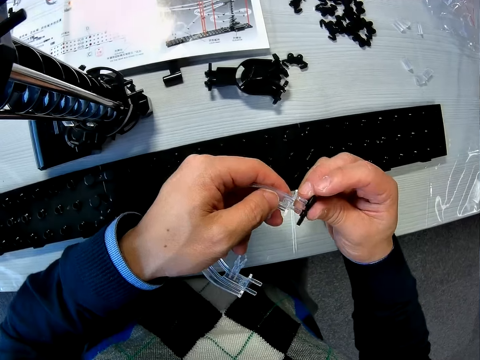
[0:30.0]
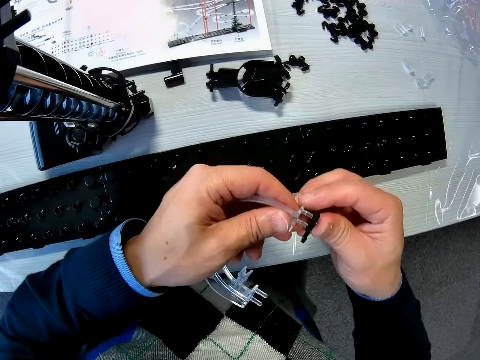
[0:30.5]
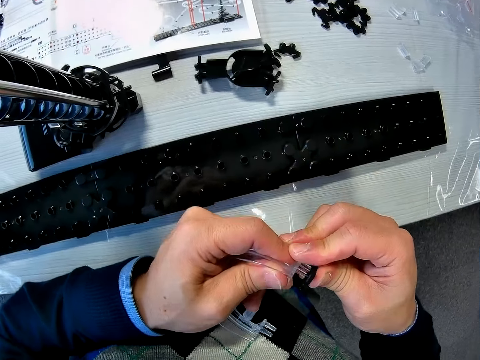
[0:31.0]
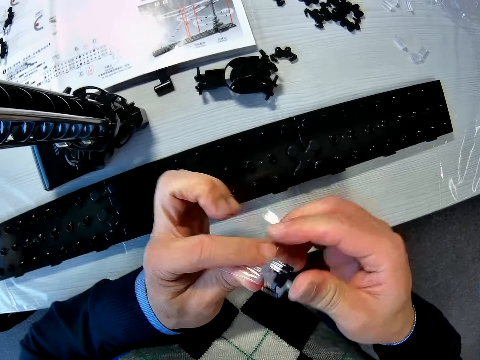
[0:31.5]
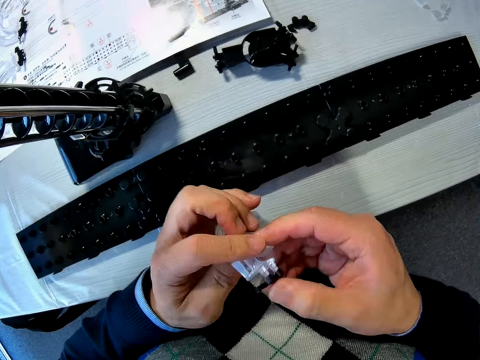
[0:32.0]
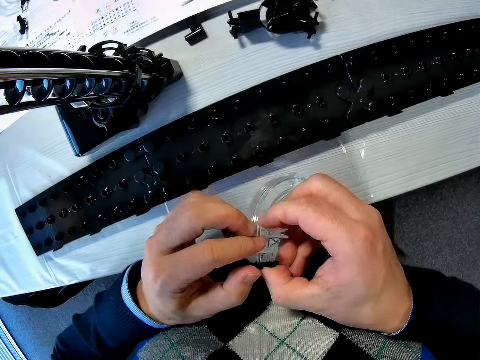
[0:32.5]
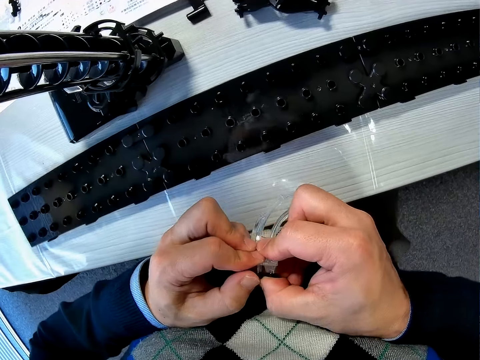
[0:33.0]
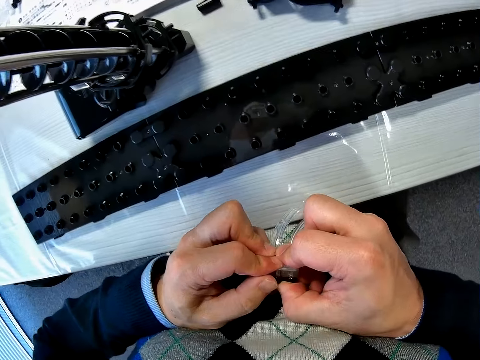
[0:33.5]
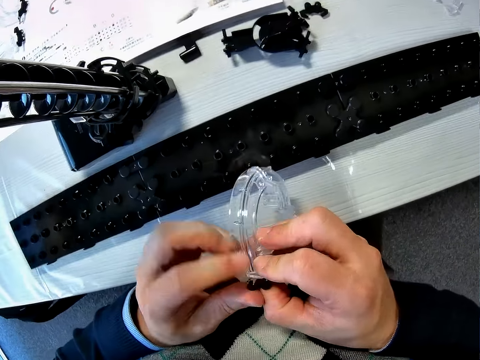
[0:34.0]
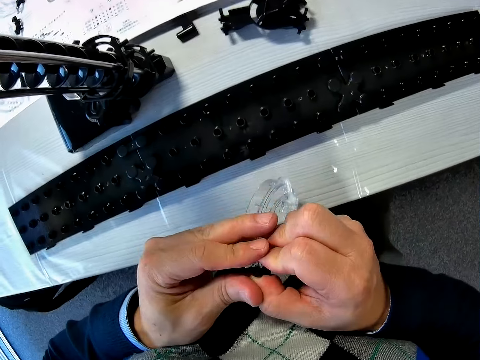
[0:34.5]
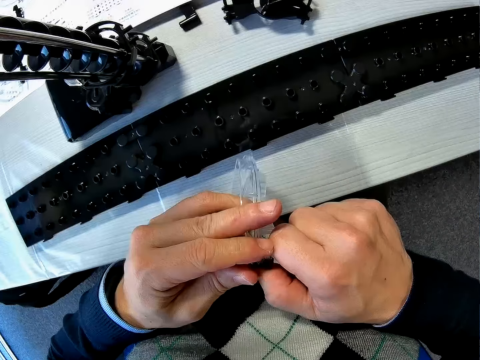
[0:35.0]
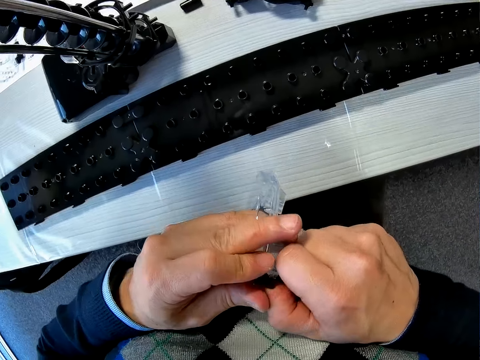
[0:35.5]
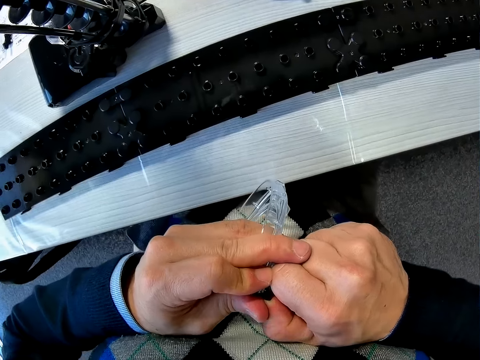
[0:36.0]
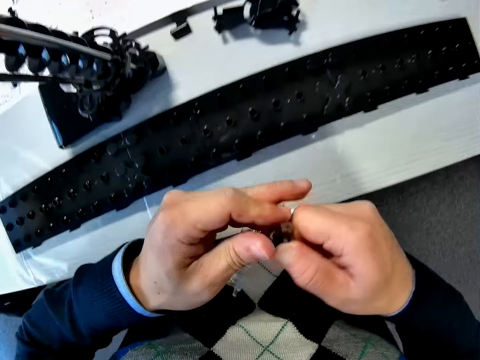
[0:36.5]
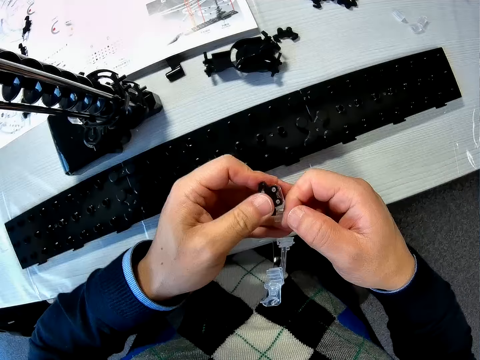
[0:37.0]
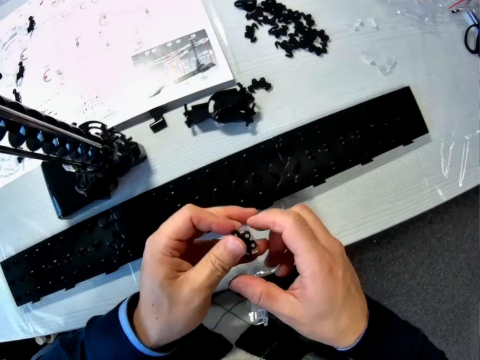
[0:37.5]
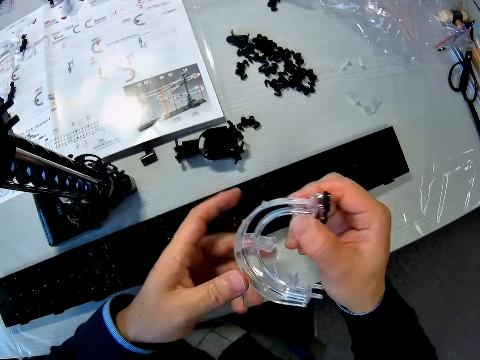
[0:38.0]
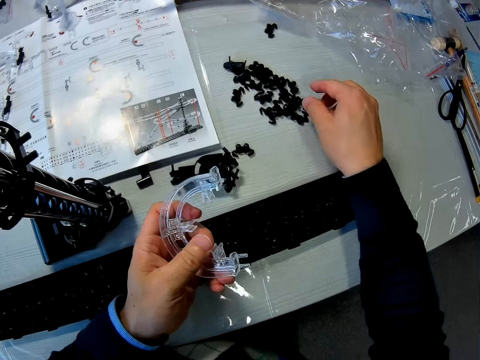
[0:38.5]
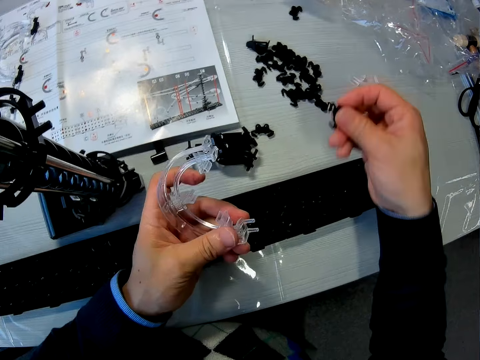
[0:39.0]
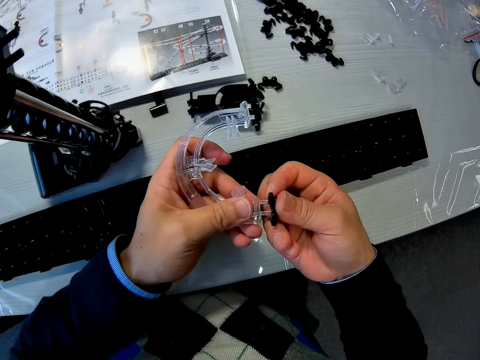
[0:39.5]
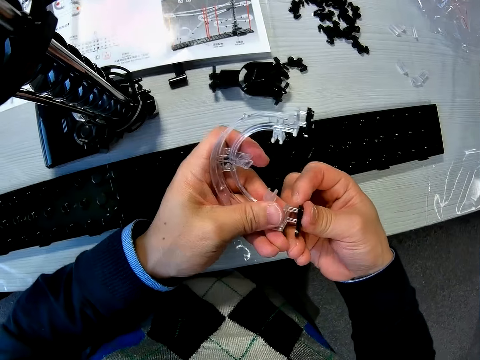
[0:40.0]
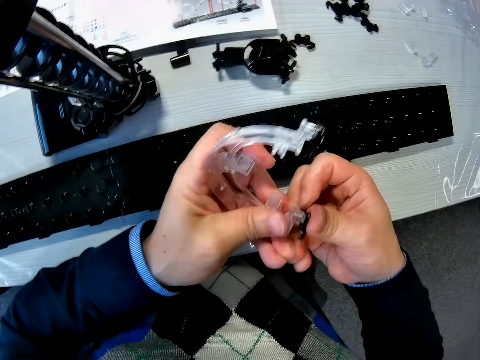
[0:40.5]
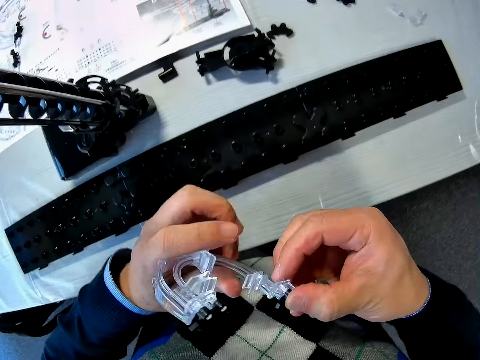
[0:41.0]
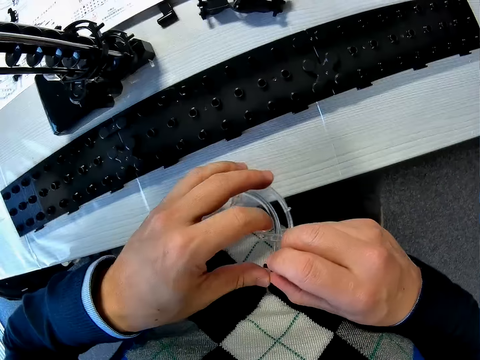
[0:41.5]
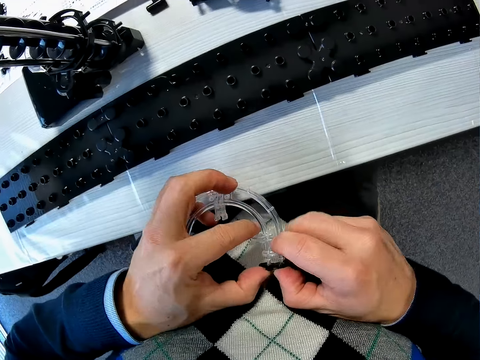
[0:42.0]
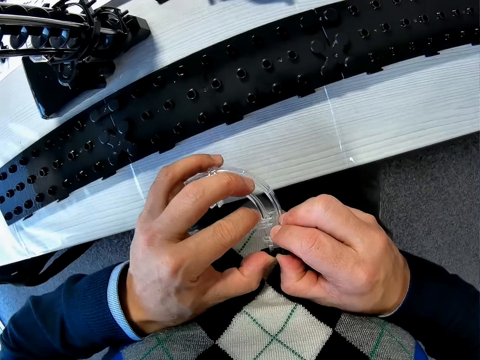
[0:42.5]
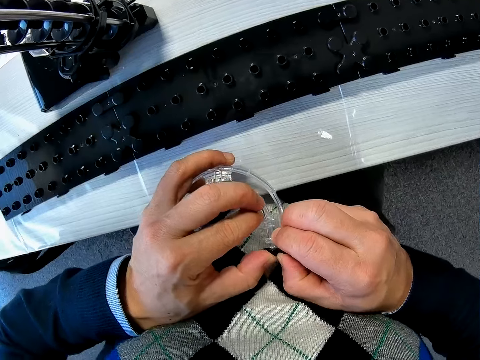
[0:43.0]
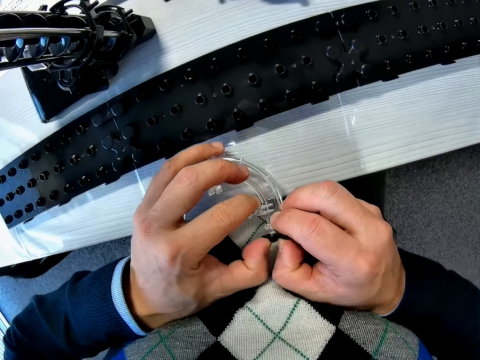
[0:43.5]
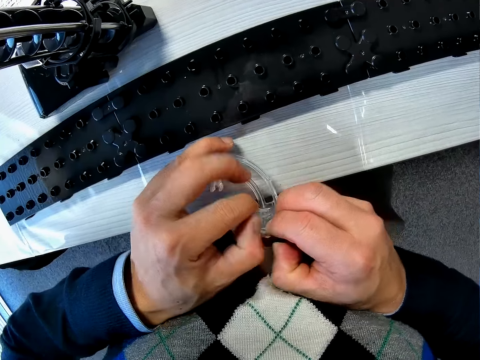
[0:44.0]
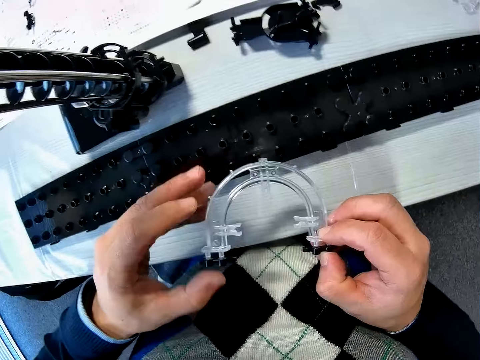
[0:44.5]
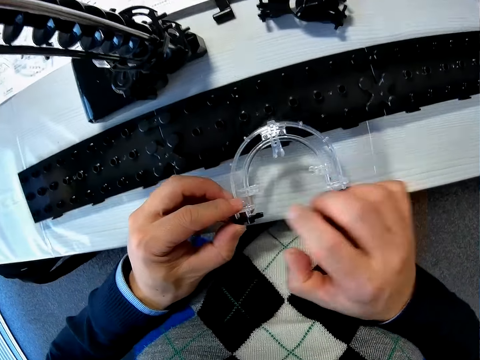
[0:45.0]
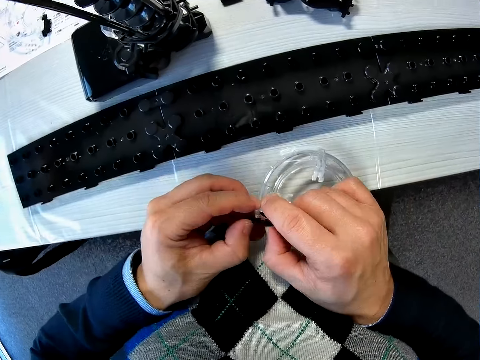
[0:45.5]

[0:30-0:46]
The camera wearer fixes a rail stand on the corner. He sticks together the rail stand and the corner. He picks a piece of the mechanical model from the table with his right hand. He couples the piece of the mechanical model in his right hand to the piece of the mechanical model in his left hand. He sticks together a rail stand and a corner stand.

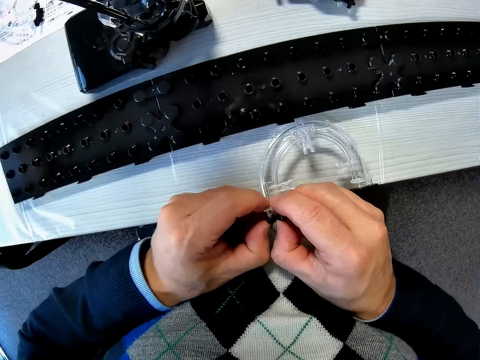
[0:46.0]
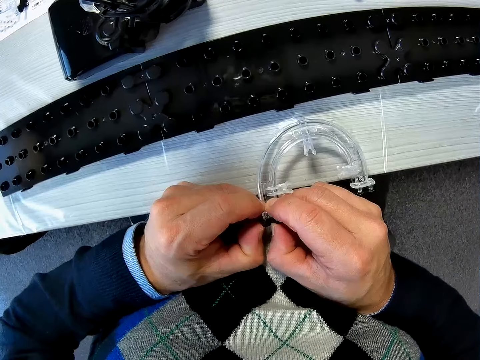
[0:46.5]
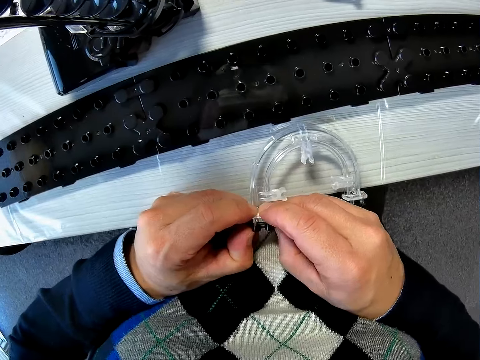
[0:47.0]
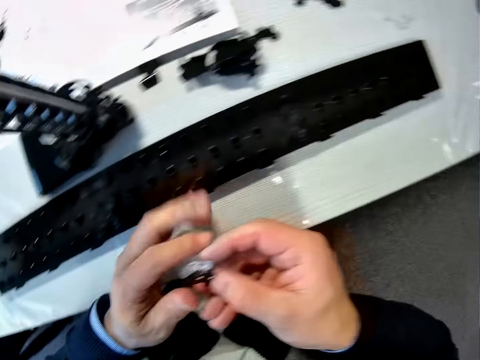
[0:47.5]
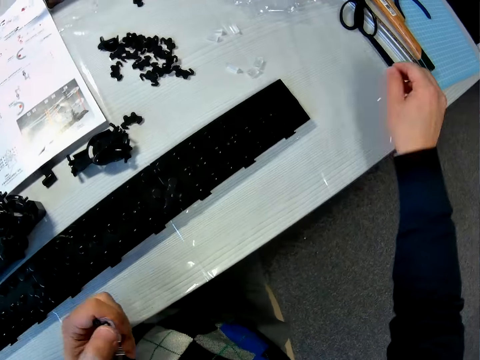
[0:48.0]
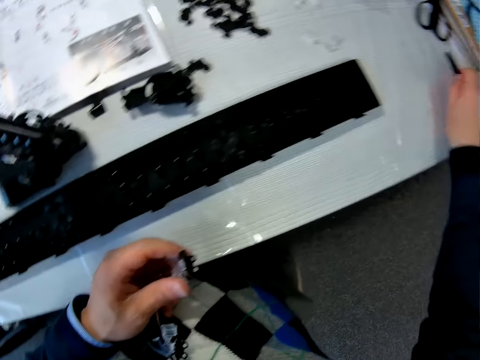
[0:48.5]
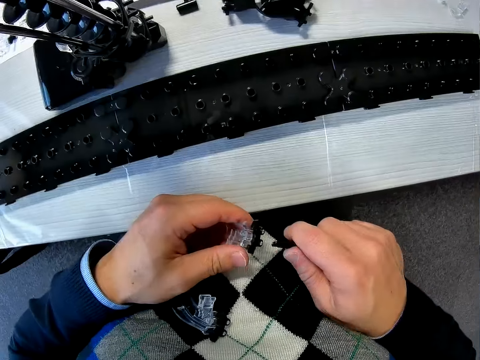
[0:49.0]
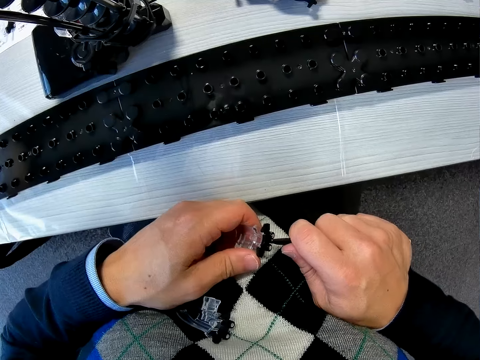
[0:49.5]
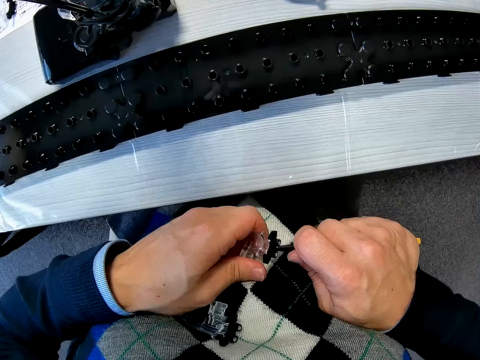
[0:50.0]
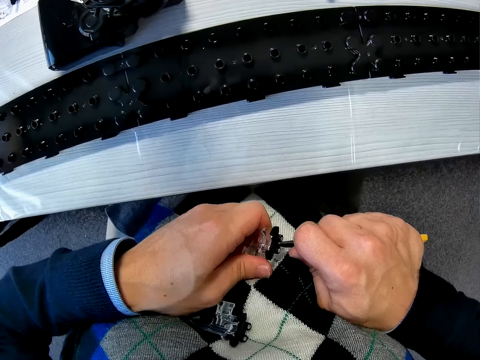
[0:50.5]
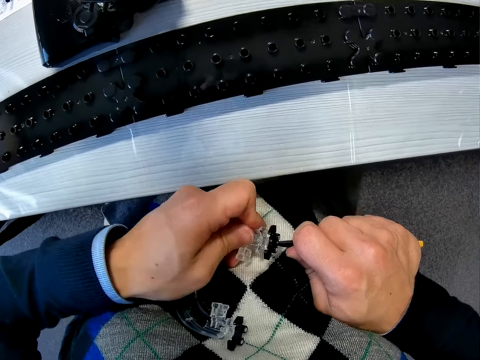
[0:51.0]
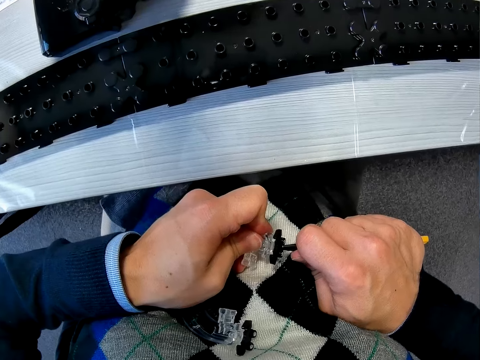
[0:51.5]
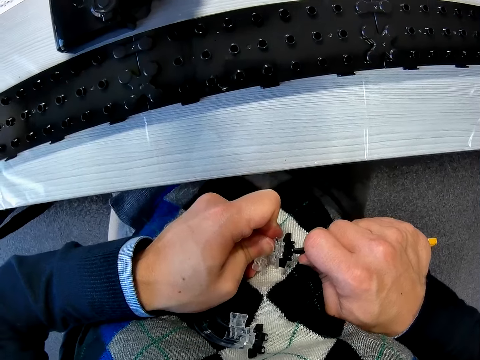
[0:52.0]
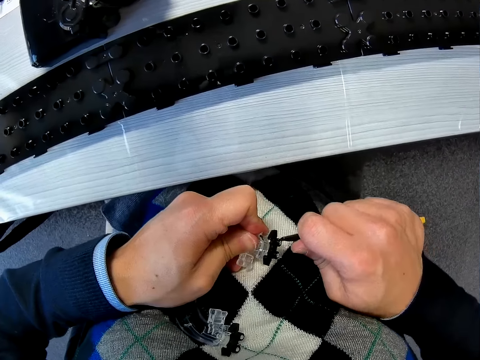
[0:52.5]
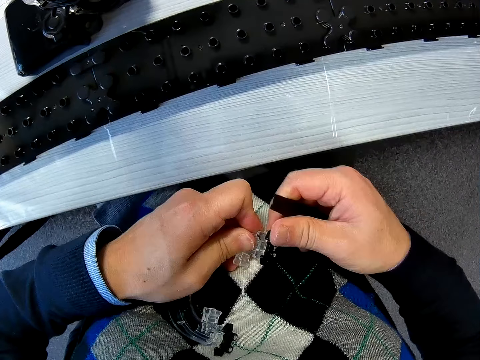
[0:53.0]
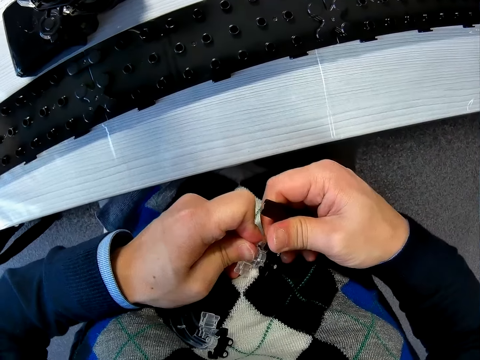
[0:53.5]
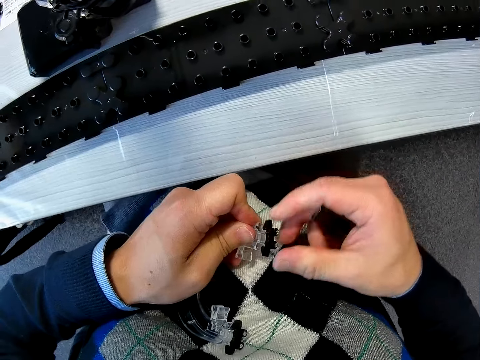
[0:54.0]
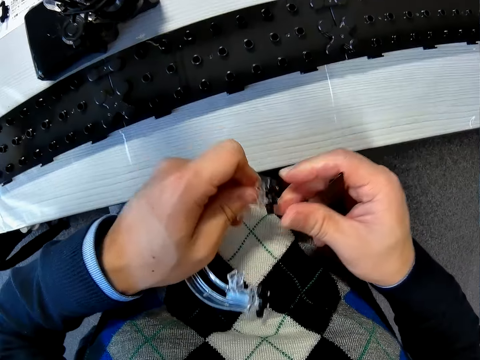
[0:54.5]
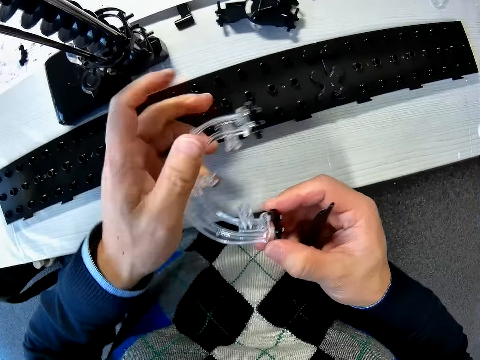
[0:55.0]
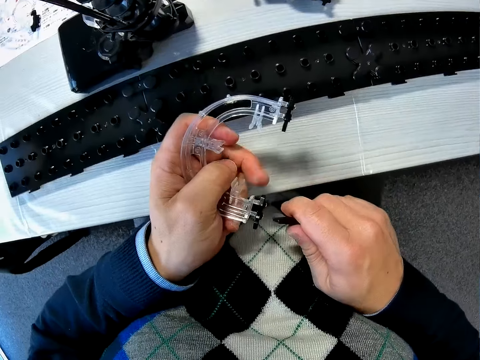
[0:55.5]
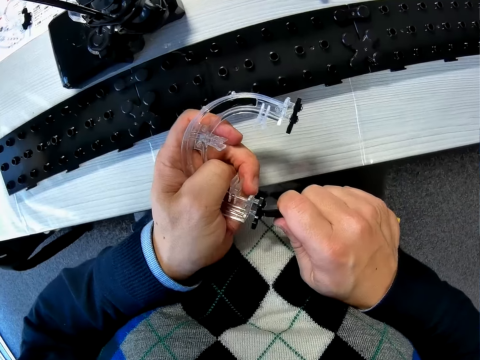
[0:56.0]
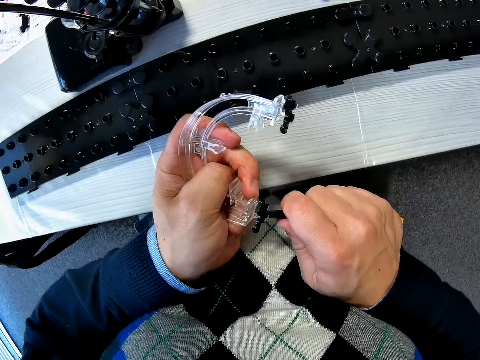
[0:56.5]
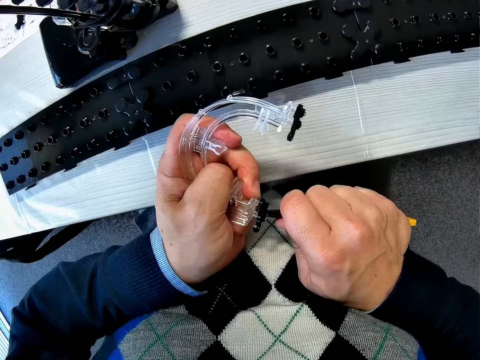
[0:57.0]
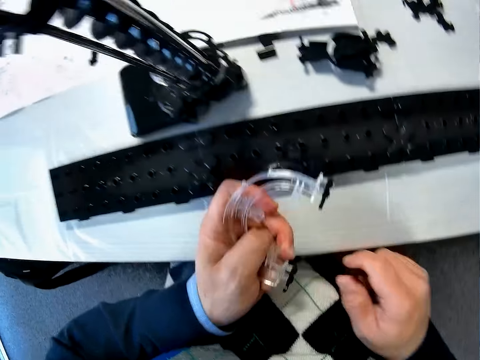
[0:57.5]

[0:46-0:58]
The camera wearer picks the adjustable knife or plastic adjustable wrench from the table with his right hand. He uses the adjustable knife on the piece of the mechanical model in his left hand. He uses his right thumb on the piece of the mechanical model in his left hand. He uses the adjustable knife on the piece of the mechanical model in his left hand.
